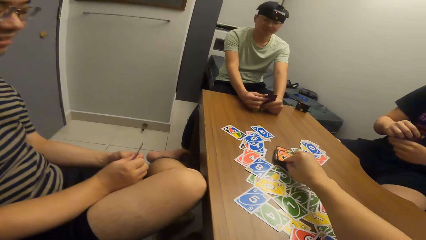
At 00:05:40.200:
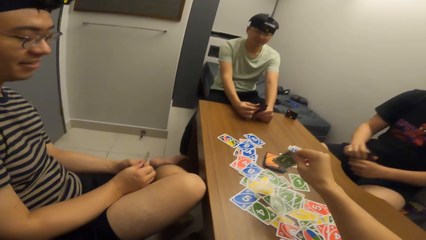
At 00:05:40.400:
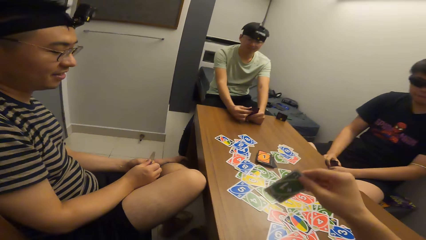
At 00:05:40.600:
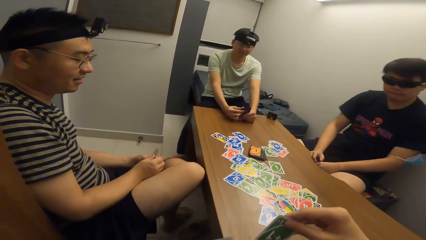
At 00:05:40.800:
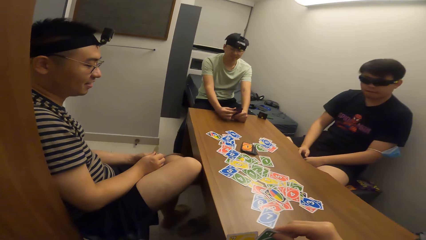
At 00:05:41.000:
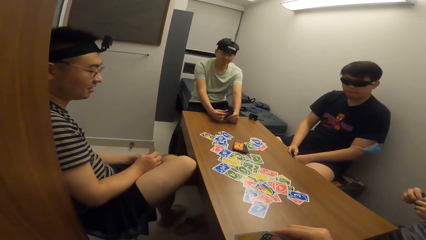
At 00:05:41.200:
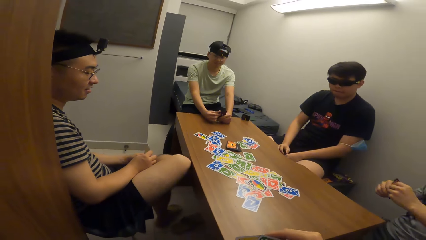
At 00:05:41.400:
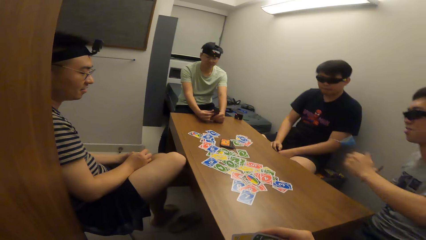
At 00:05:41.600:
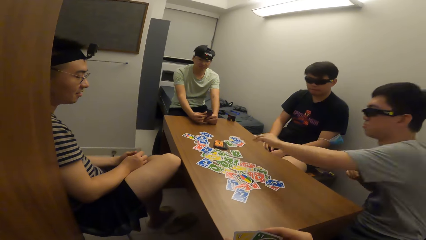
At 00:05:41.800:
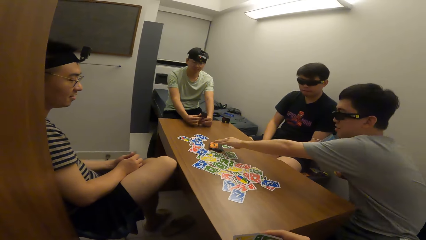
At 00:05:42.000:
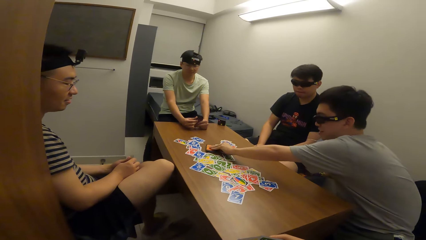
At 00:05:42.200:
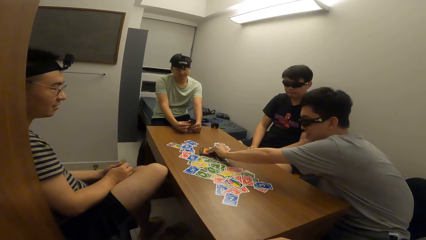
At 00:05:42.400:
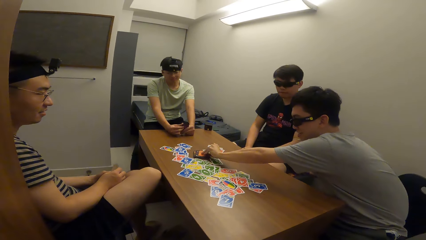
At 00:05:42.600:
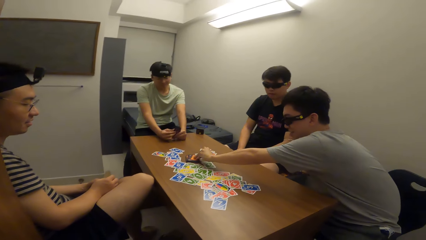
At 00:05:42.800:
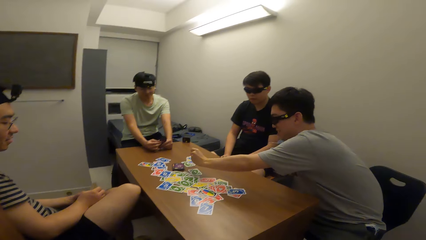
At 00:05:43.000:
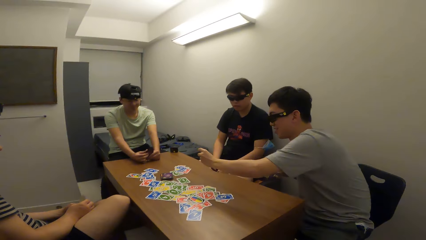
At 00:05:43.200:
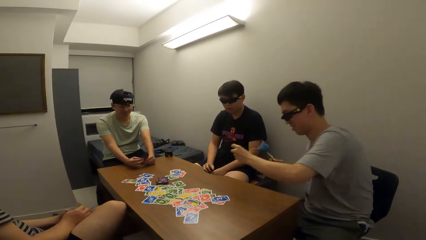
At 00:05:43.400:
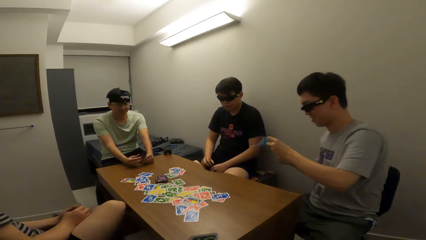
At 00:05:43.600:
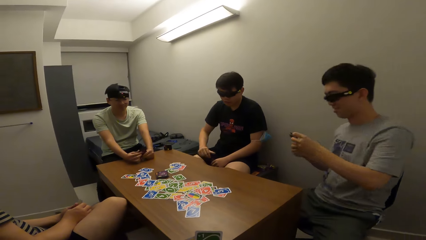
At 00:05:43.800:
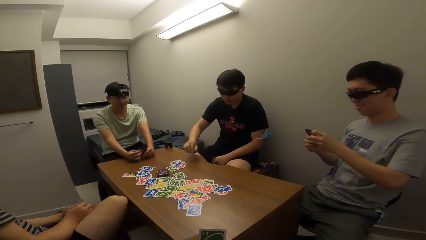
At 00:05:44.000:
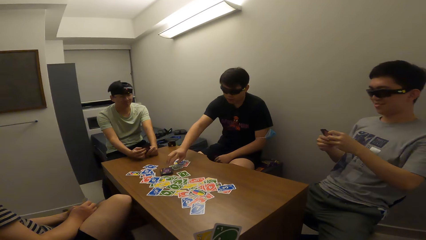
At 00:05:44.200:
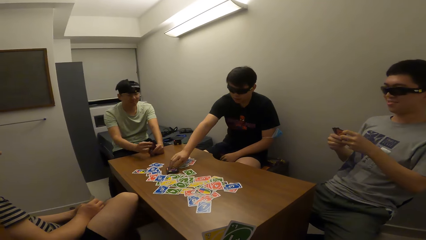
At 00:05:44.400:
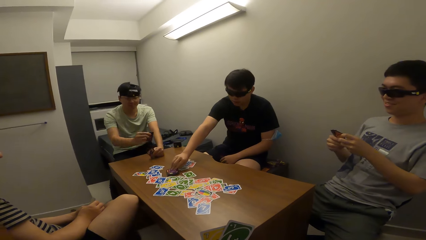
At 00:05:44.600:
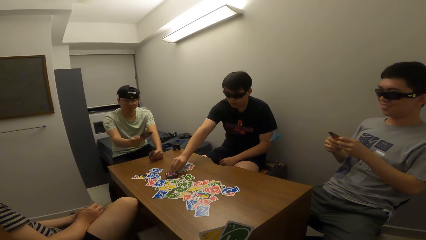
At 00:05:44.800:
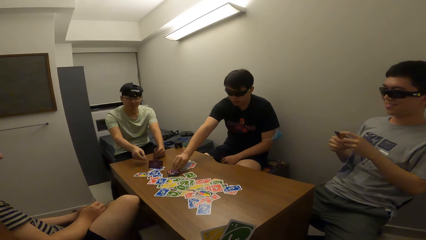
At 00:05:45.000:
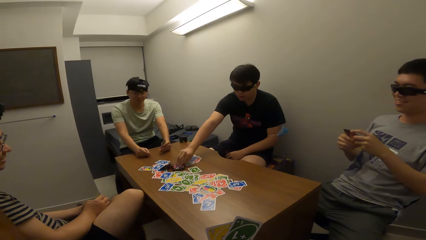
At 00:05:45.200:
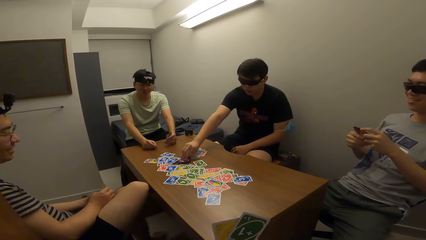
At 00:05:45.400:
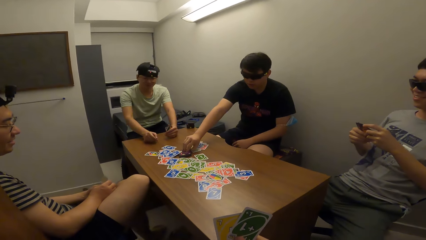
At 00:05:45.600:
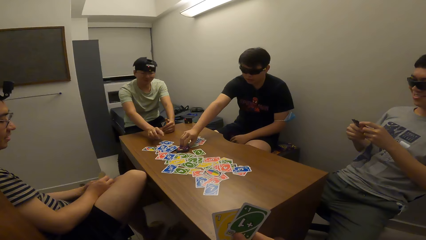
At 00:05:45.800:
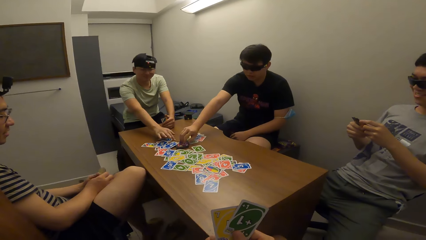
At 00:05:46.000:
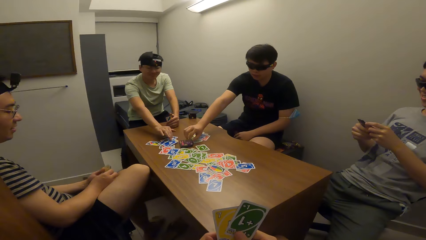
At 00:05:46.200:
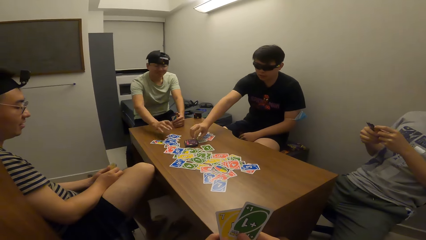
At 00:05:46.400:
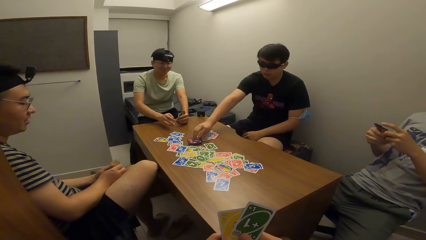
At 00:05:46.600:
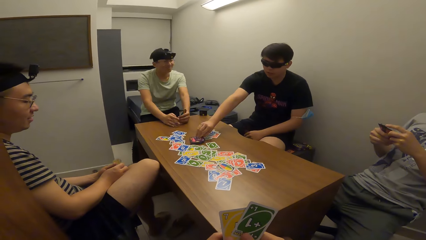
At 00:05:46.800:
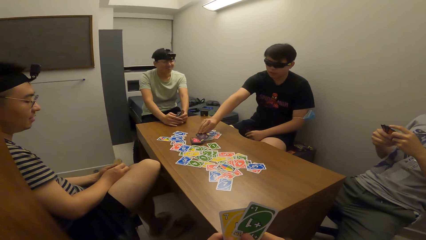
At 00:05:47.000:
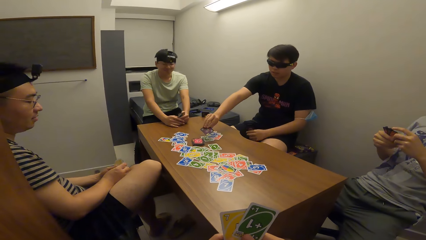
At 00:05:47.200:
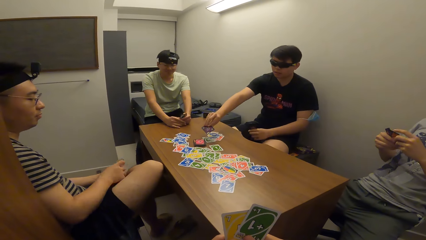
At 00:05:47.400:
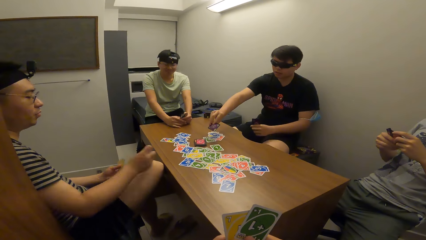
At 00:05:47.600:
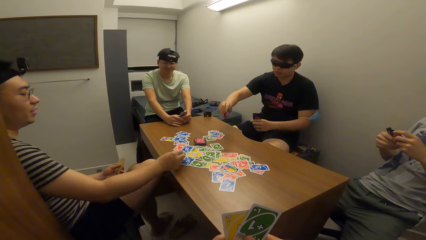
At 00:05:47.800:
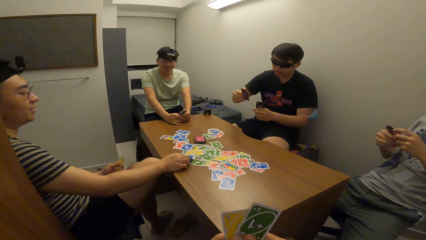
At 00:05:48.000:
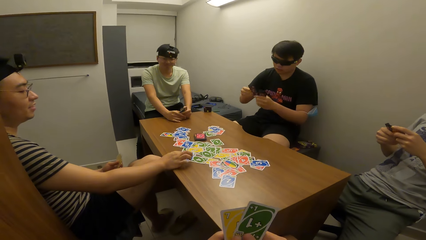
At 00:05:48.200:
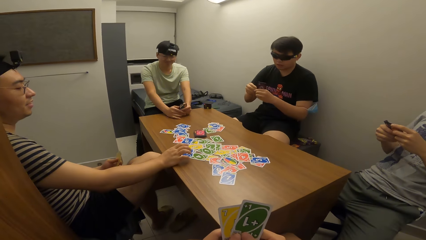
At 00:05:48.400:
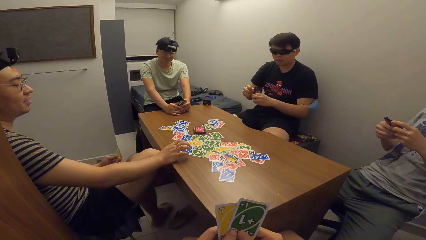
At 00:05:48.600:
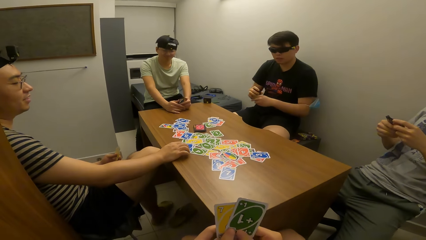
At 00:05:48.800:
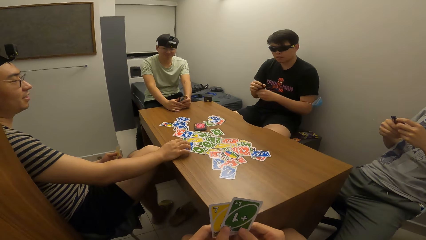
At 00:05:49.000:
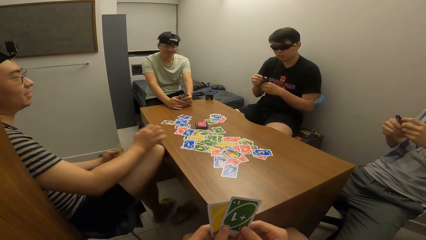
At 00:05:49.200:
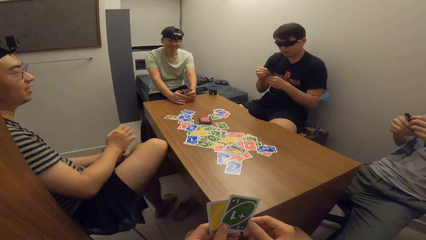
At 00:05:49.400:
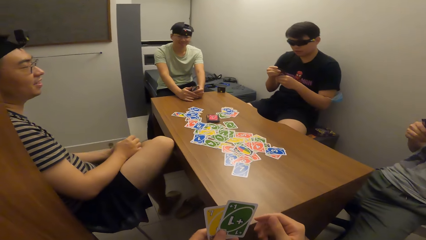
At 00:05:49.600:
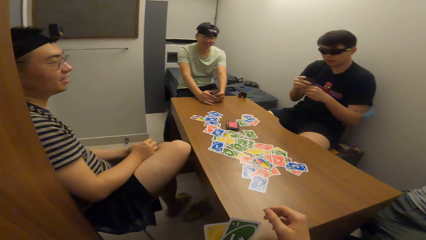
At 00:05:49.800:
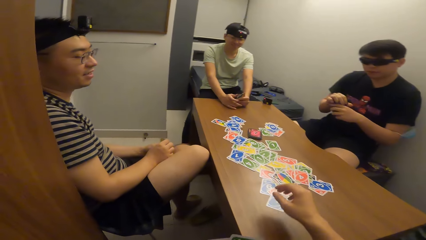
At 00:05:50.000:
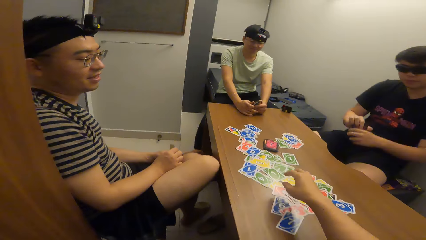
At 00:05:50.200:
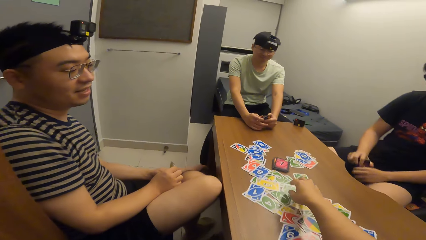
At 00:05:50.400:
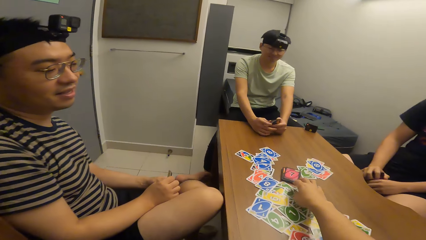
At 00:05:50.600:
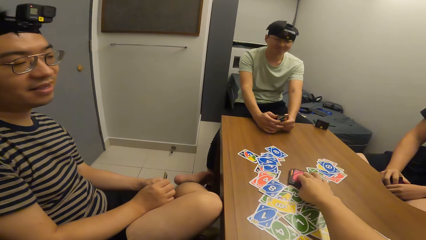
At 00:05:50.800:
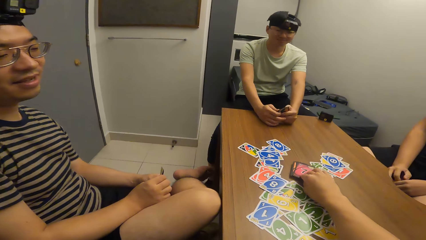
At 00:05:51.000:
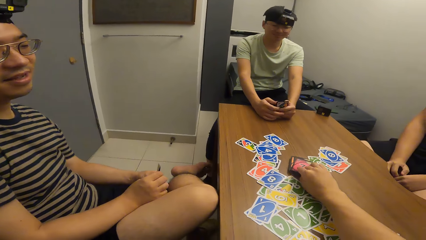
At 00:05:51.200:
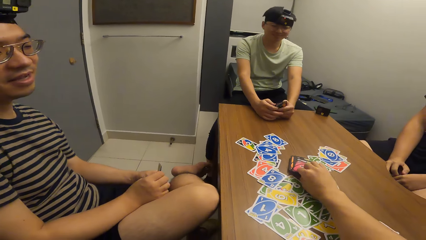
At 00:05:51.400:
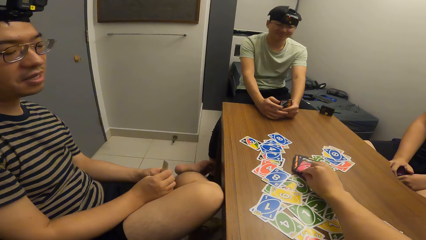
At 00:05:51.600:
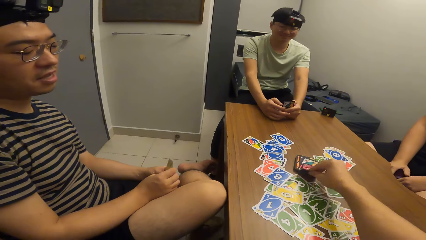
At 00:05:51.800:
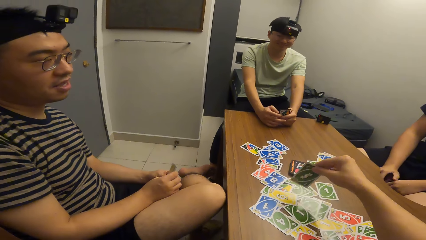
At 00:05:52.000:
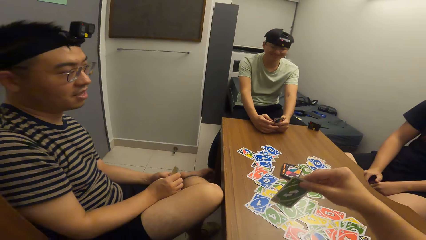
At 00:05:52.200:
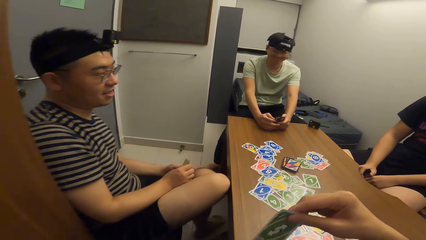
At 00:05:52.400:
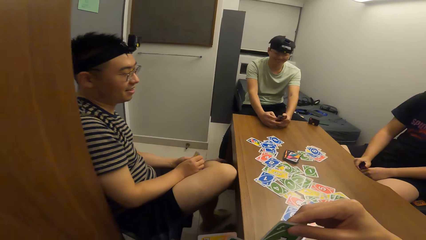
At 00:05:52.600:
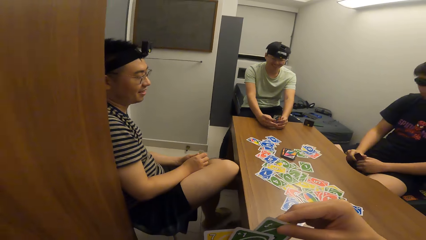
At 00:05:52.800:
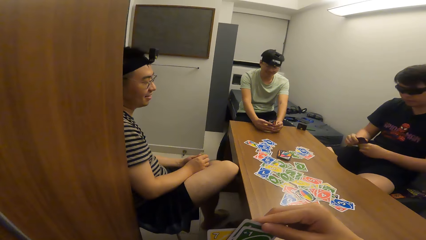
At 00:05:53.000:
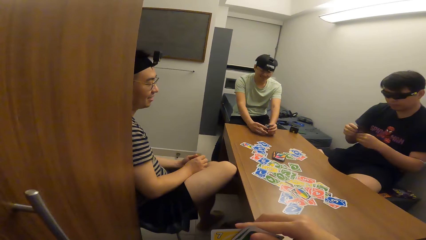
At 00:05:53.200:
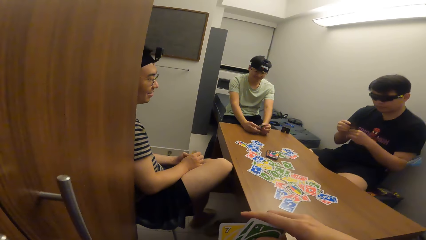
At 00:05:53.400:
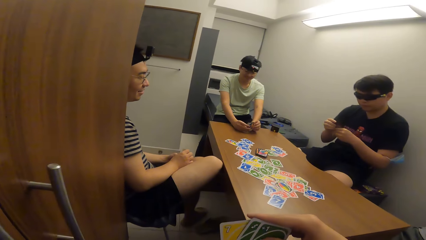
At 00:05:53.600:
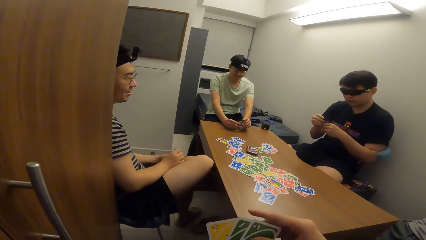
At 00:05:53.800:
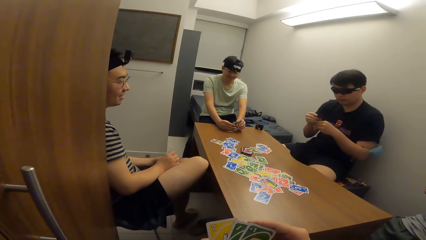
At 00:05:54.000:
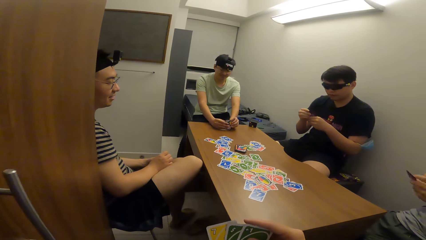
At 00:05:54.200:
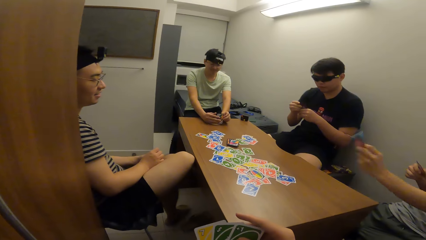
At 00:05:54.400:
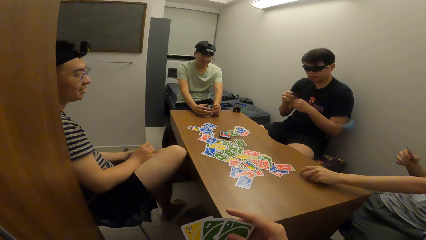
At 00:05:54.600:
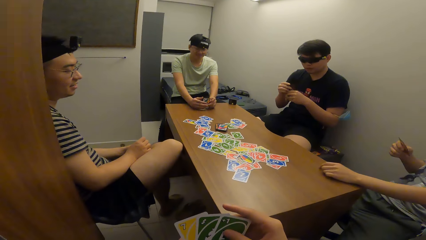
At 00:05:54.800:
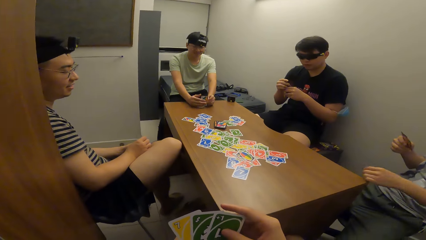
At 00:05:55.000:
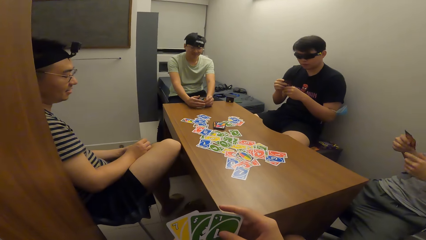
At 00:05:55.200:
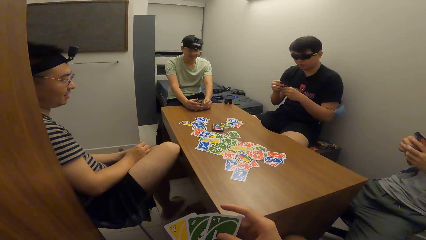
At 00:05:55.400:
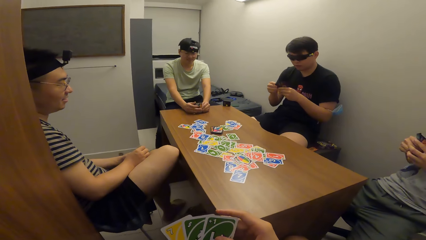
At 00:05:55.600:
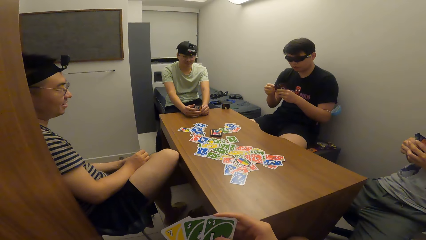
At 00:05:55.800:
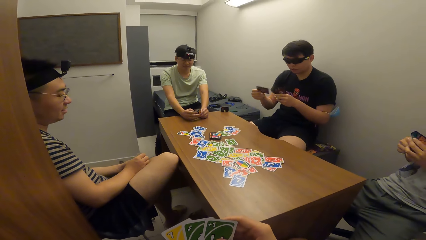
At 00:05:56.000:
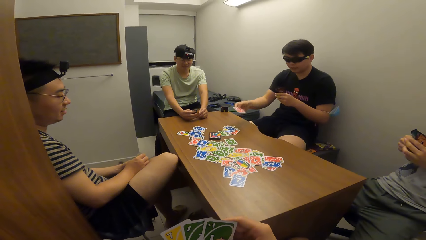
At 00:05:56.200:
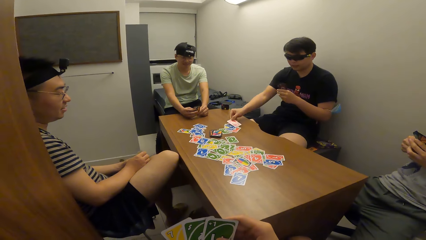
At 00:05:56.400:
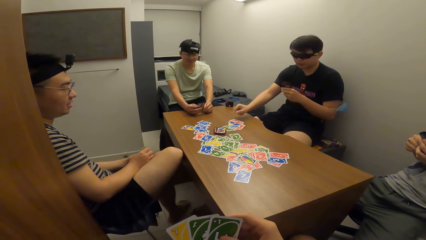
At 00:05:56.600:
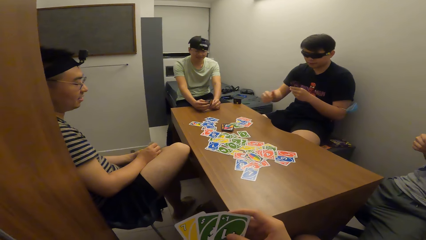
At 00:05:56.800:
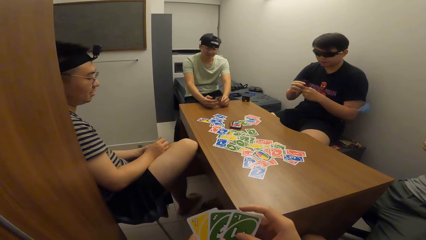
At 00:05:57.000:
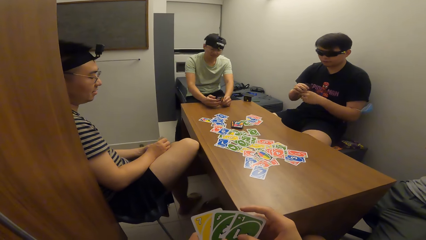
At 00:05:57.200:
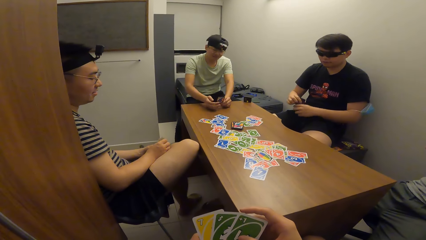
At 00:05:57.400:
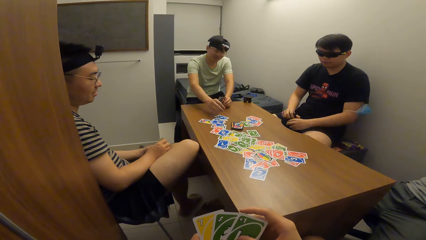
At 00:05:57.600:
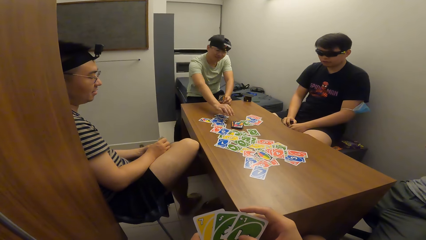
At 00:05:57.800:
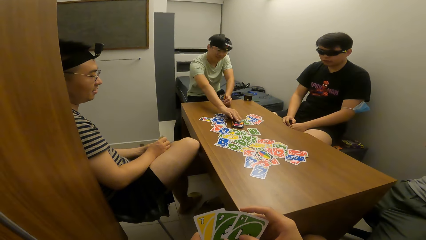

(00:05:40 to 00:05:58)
A man picks a playing card from a card deck on the table with his left hand. Another man picks a playing card from the card deck on the table with his right hand. A third man drops the playing card on the table with his right hand. A fourth man drops the playing card on the table with his right hand. The camera wearer picks up a playing card from the card deck on the table with his right hand. The first man drops the playing card on the table with his left hand. The second man drops the playing card on the table with his right hand.
